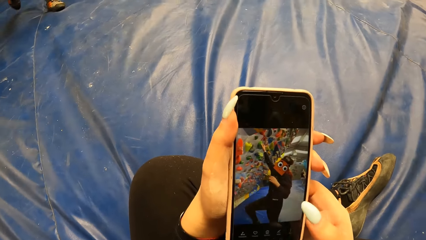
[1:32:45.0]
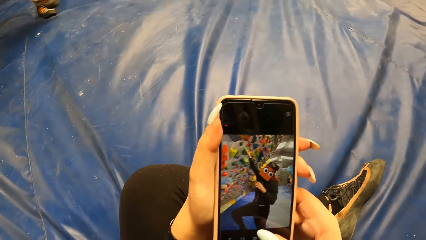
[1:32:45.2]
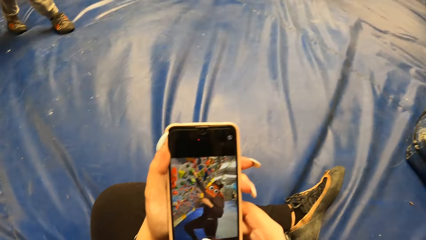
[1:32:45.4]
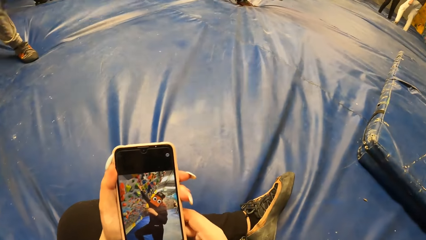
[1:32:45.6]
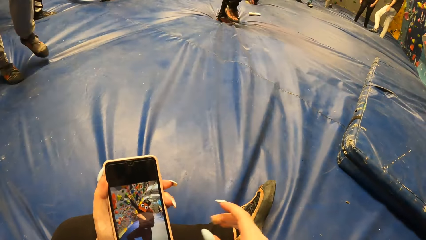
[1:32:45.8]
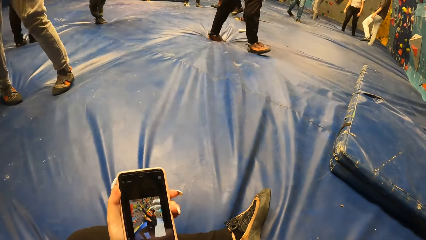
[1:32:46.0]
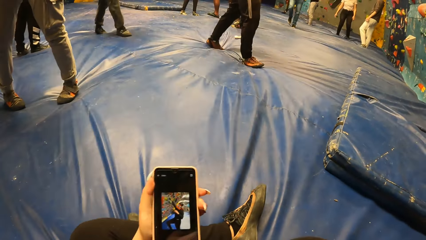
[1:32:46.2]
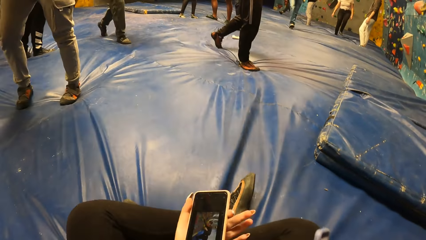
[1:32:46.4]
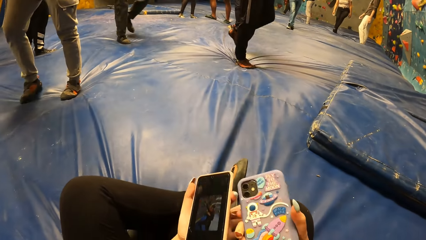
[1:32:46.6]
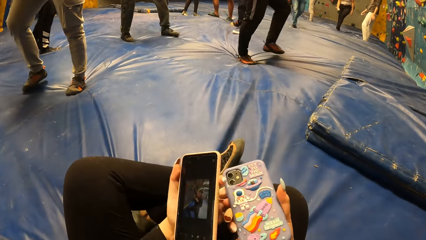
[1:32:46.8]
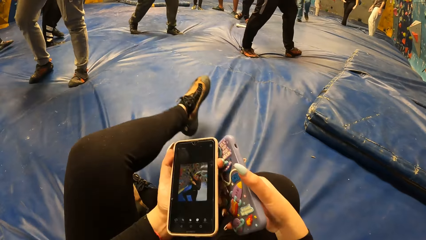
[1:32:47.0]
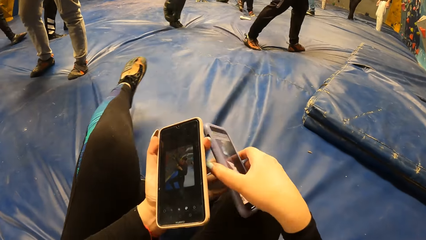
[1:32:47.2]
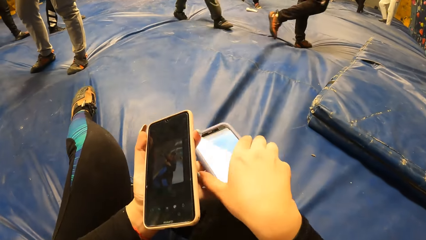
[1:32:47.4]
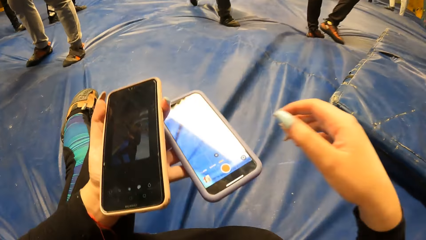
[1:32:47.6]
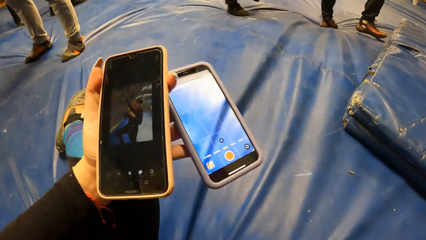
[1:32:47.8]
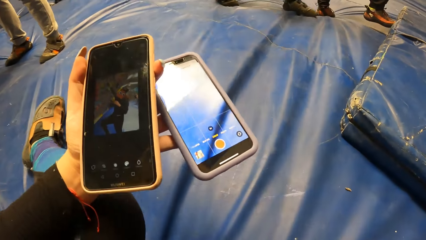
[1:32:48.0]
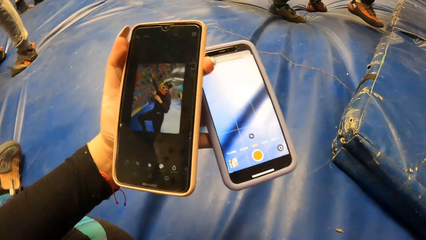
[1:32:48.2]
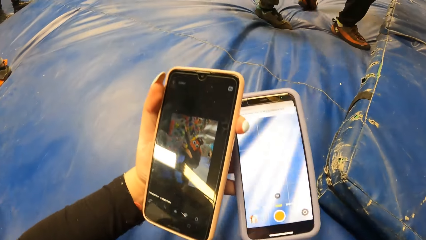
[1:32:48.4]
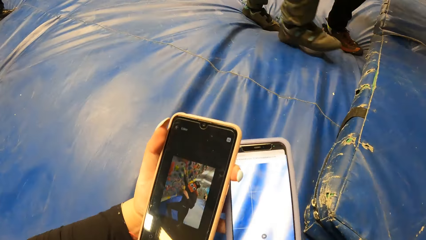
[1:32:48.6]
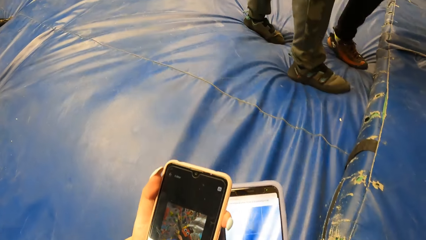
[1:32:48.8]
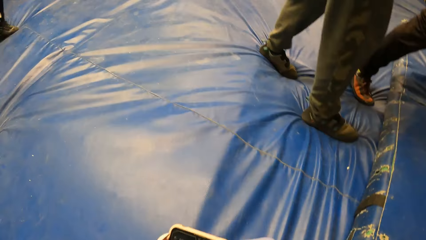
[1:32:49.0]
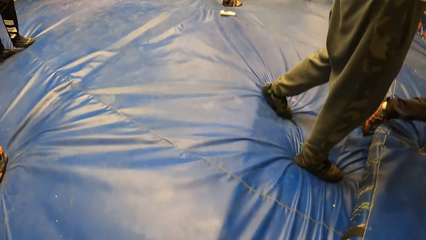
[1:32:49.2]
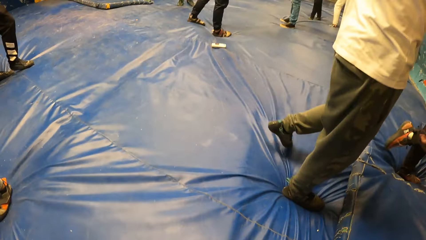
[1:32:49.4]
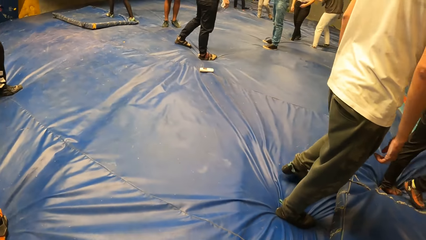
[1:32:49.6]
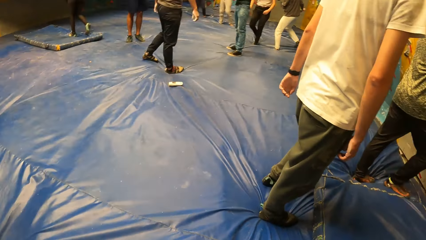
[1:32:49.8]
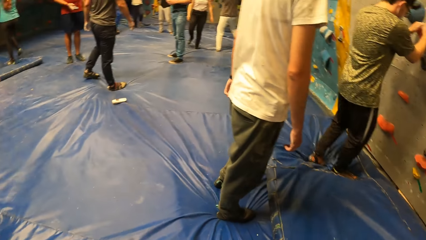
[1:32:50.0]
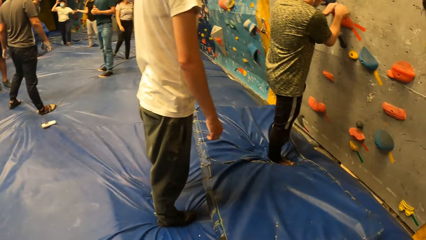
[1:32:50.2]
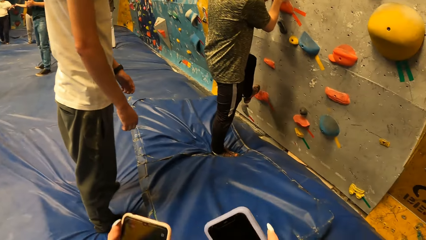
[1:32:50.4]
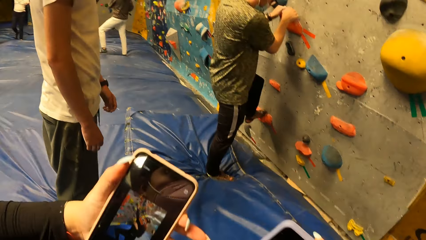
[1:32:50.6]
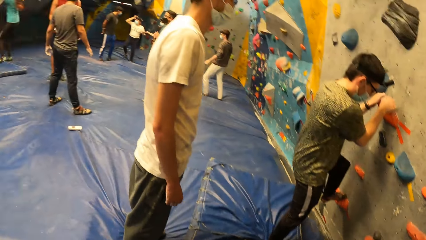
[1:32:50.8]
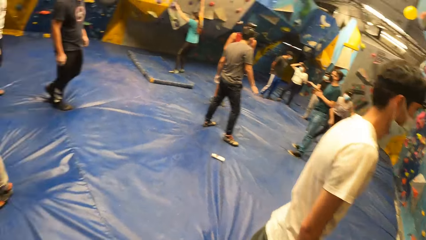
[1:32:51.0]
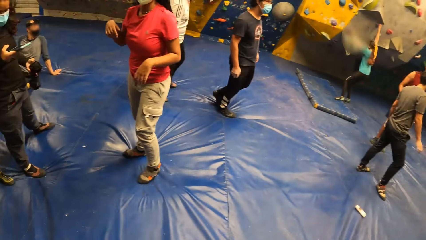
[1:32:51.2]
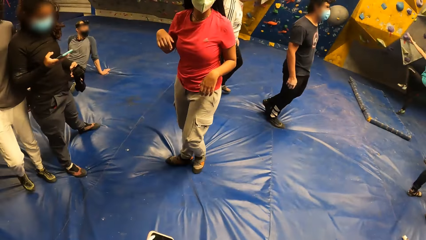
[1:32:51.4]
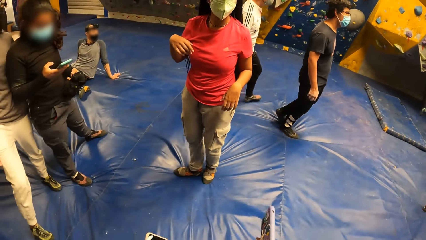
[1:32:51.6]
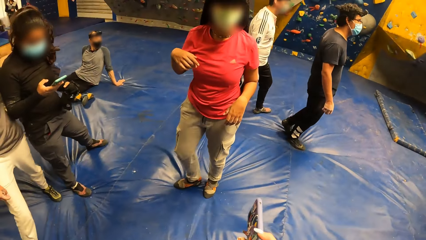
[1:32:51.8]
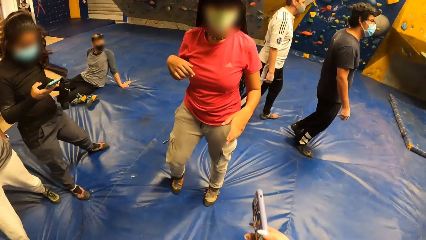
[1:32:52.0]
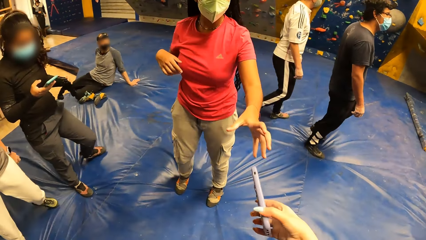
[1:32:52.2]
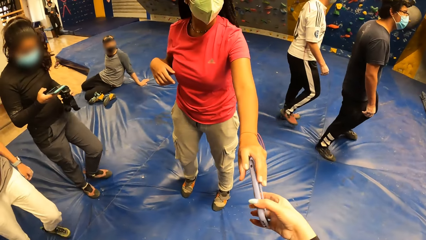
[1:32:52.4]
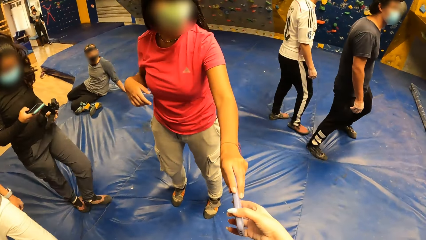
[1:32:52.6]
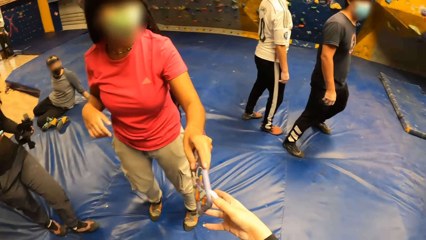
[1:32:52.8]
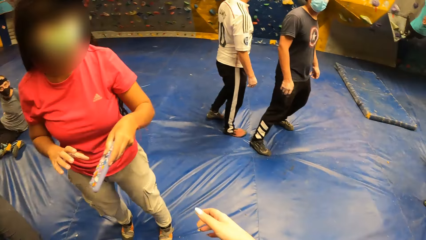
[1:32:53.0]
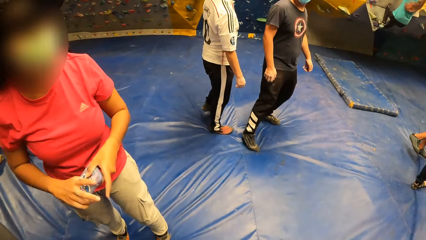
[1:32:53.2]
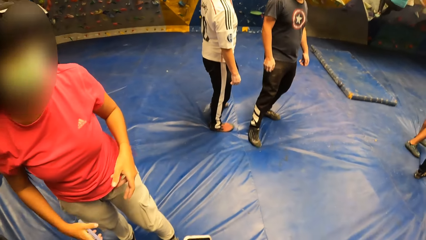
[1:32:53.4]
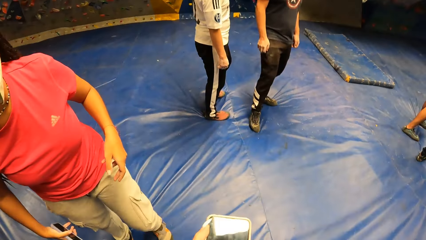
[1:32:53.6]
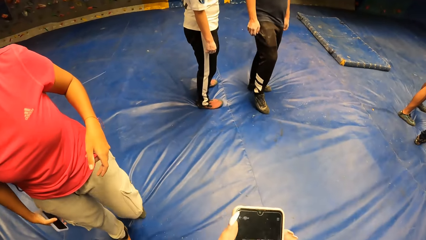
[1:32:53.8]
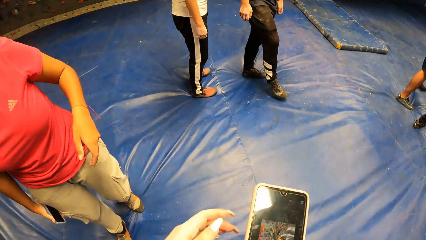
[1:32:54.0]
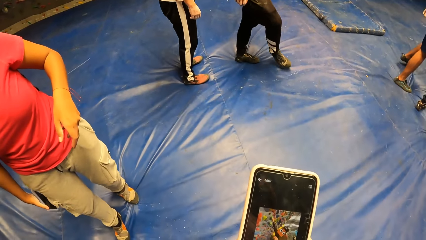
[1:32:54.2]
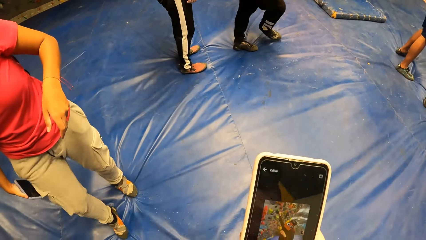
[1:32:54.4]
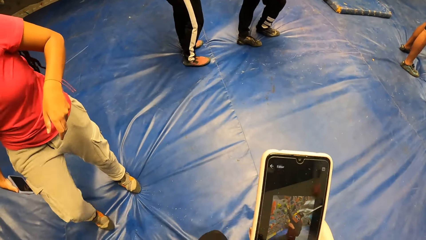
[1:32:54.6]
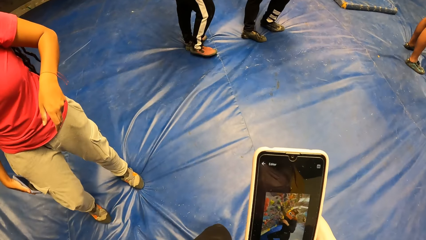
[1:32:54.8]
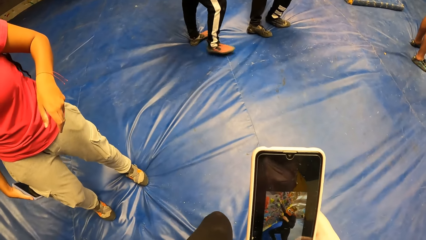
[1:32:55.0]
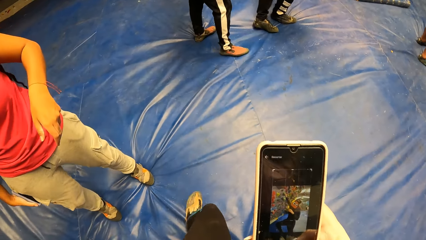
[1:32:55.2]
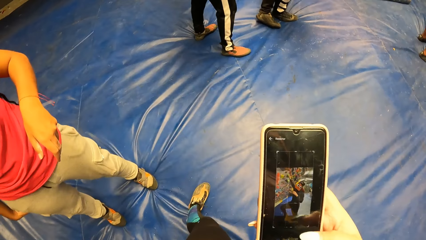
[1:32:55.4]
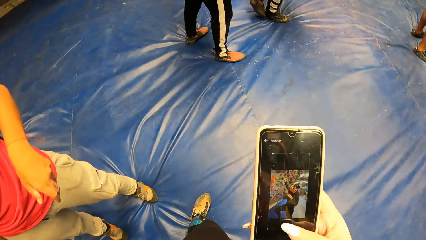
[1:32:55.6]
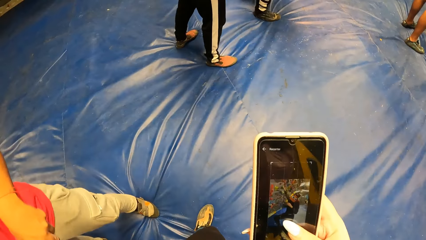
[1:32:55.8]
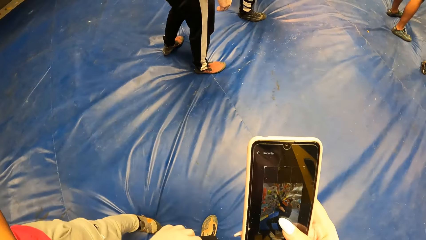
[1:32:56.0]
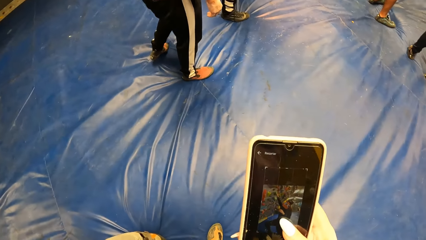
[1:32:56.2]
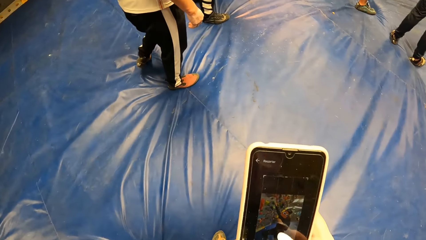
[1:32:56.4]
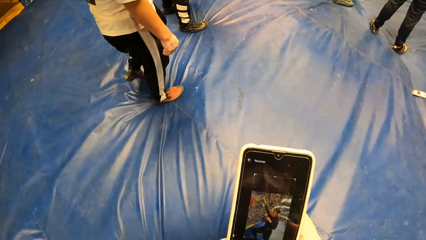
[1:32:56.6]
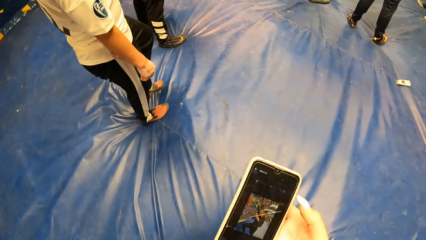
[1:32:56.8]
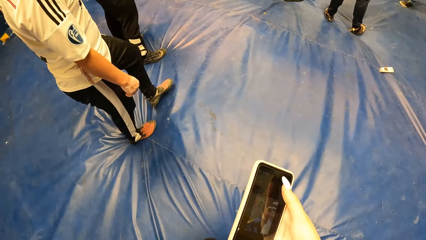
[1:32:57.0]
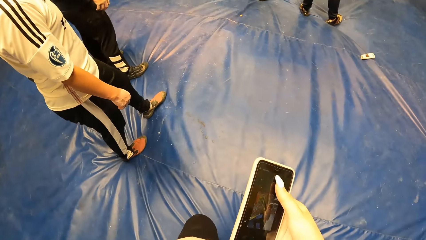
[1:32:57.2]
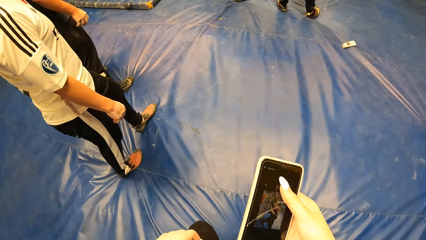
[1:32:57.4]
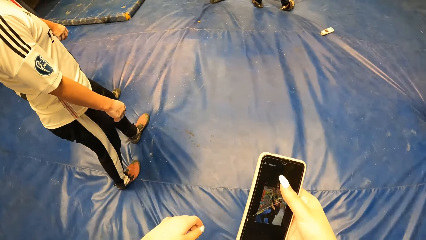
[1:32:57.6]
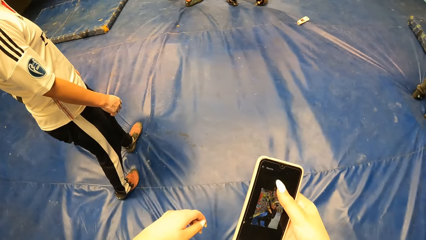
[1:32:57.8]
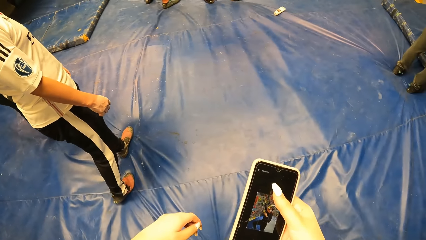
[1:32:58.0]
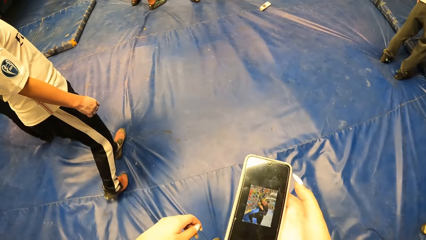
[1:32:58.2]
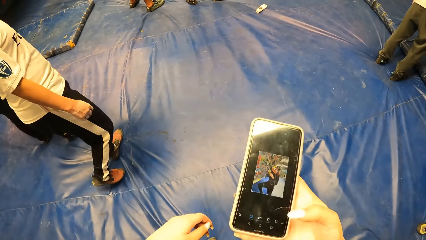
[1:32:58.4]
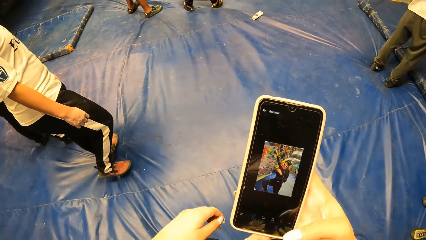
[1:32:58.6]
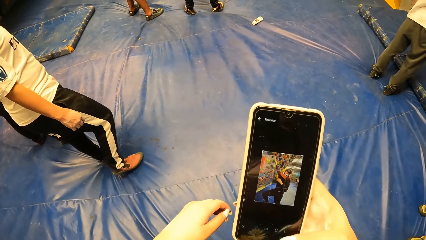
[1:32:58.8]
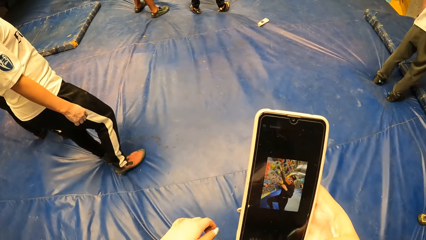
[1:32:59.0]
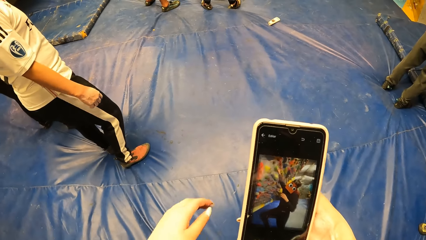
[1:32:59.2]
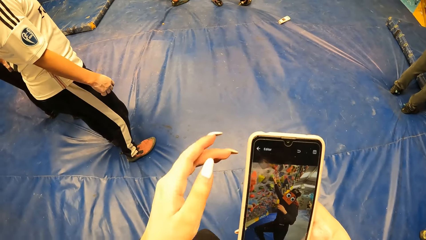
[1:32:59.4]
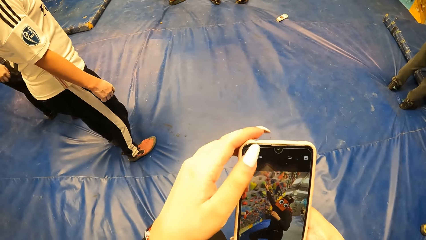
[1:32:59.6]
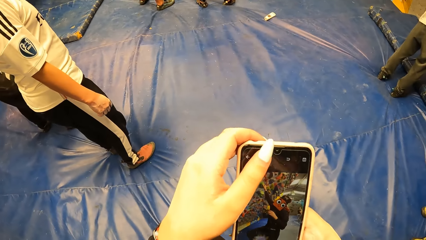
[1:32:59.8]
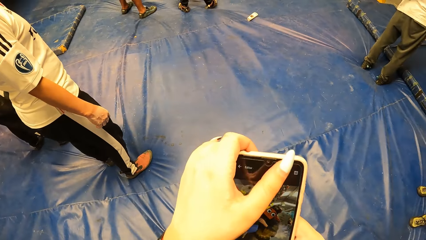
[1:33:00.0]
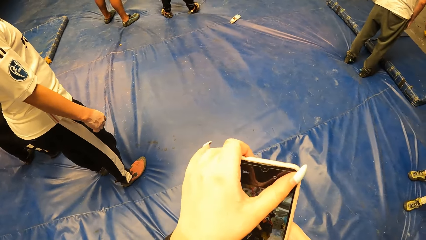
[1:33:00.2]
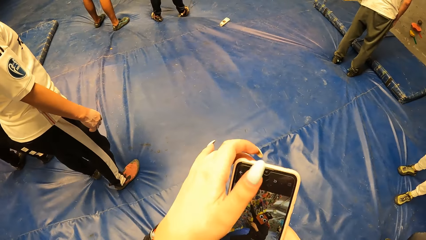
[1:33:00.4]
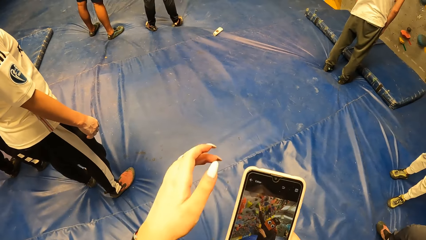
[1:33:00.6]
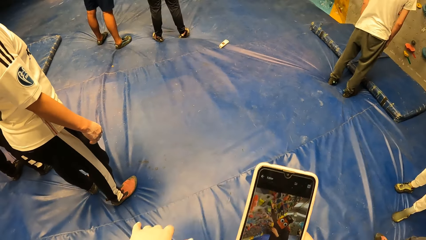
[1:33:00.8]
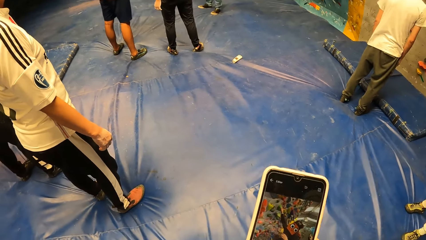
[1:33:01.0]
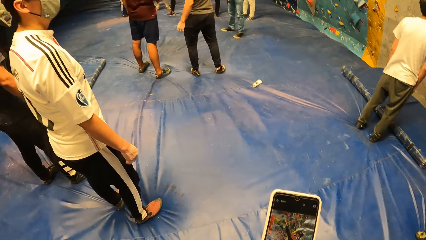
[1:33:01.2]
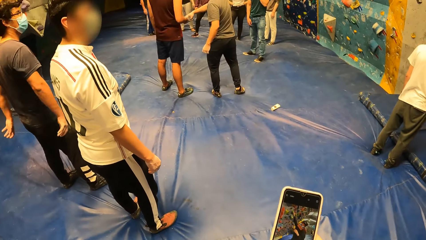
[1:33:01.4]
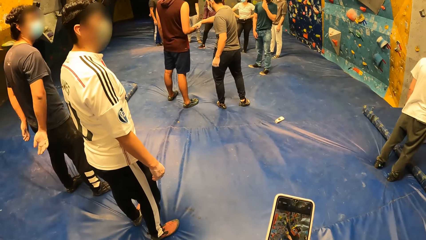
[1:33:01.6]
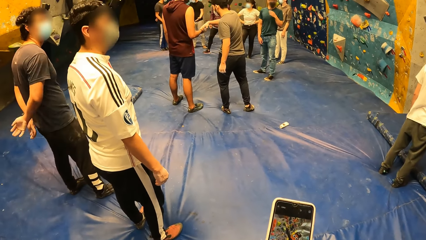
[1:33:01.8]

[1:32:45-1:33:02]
The camera wearer passes a phone from her right hand into her left hand. She picks another phone. She gives the woman the phone with her right hand. She holds the phone with both hands. The woman pockets the phone in her right hand.
